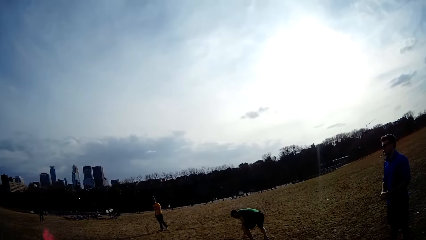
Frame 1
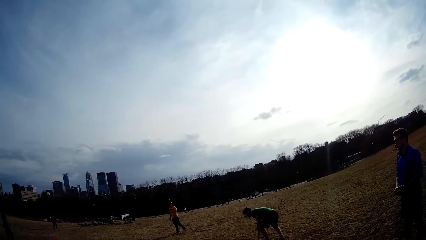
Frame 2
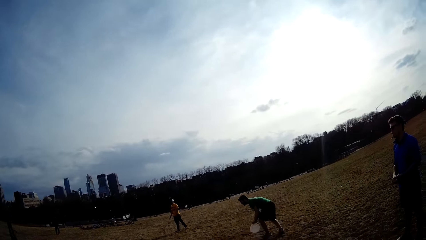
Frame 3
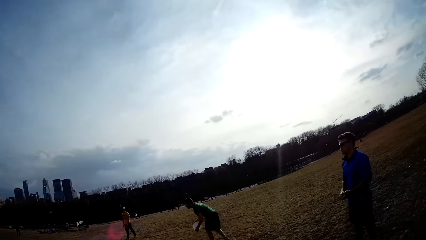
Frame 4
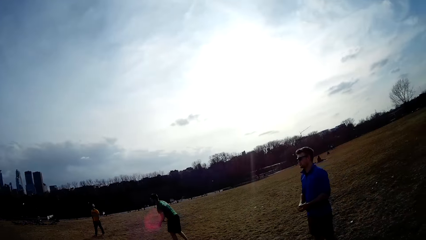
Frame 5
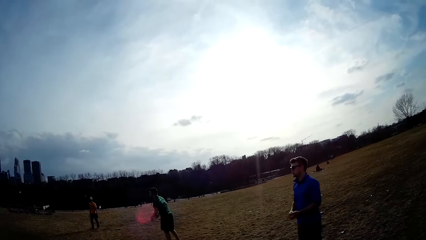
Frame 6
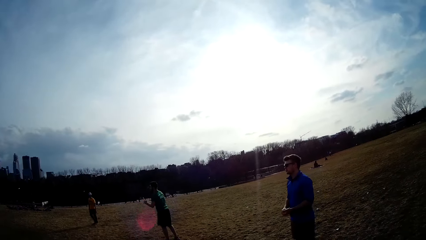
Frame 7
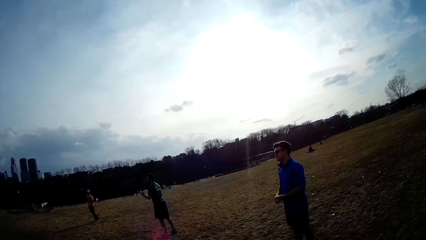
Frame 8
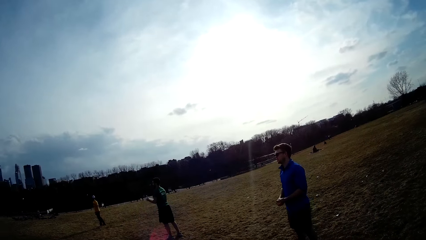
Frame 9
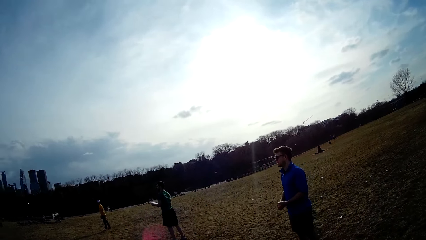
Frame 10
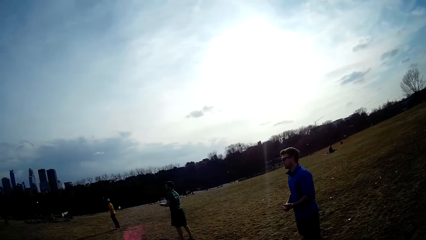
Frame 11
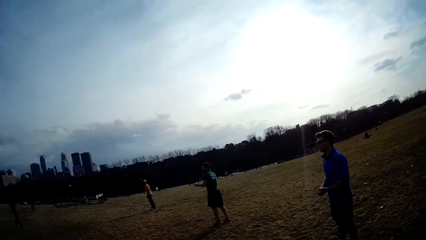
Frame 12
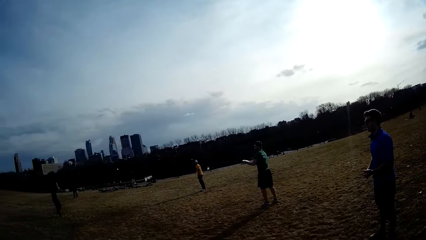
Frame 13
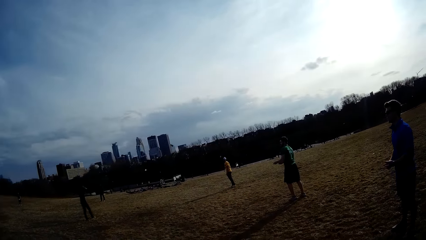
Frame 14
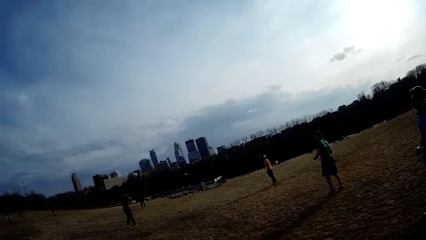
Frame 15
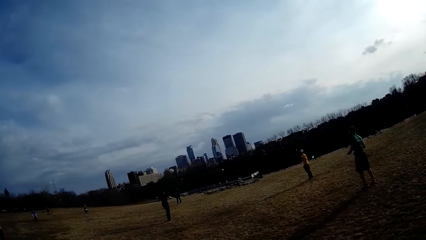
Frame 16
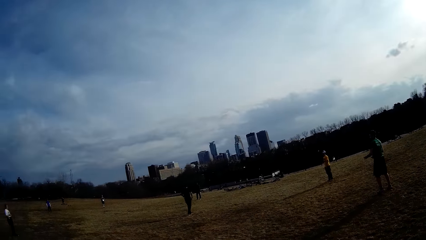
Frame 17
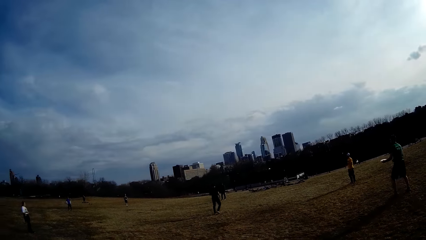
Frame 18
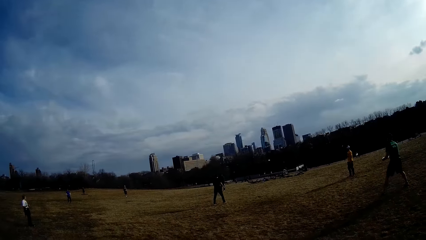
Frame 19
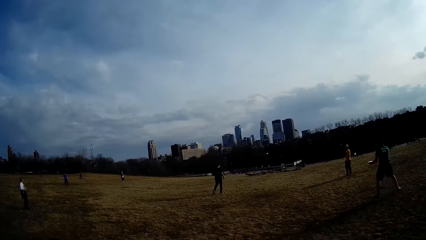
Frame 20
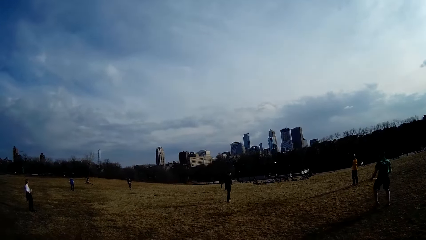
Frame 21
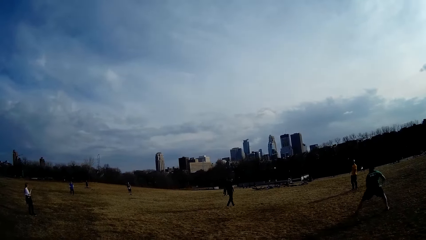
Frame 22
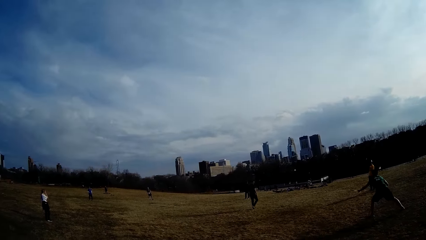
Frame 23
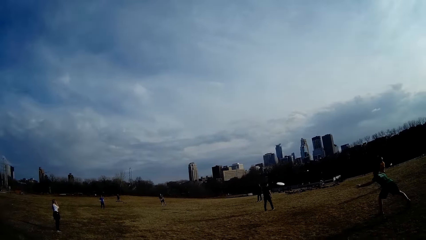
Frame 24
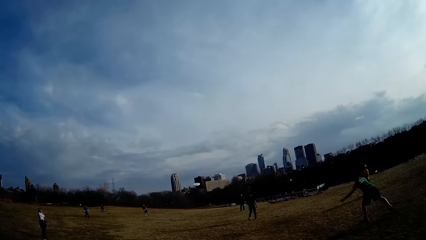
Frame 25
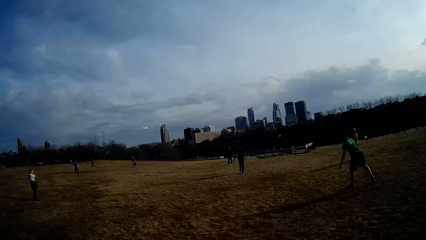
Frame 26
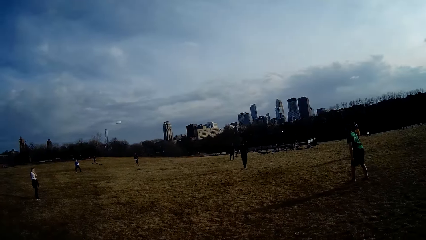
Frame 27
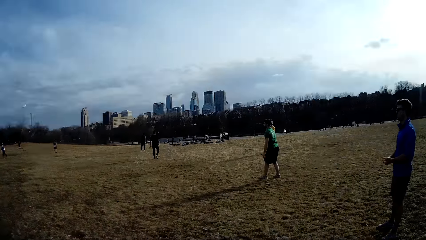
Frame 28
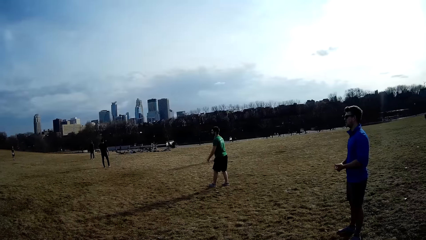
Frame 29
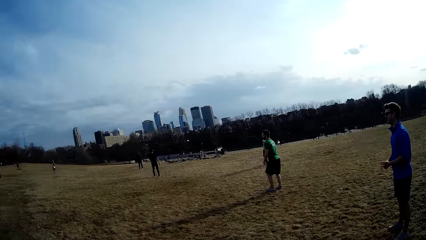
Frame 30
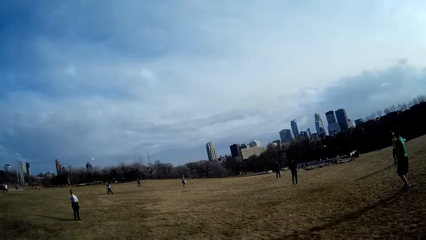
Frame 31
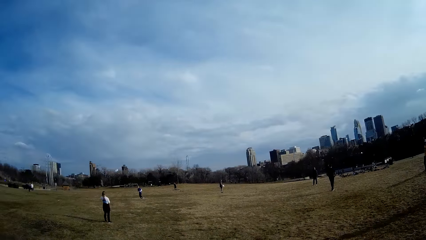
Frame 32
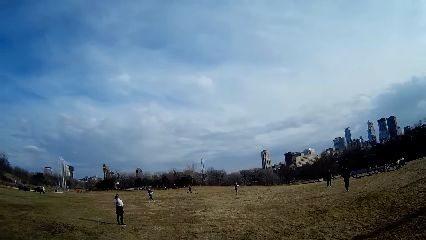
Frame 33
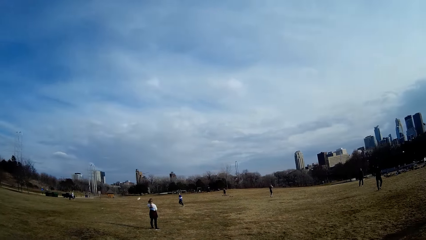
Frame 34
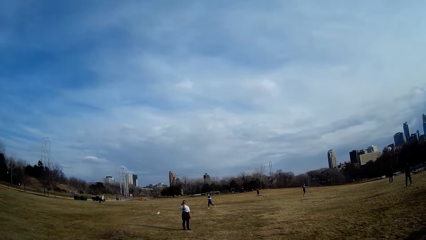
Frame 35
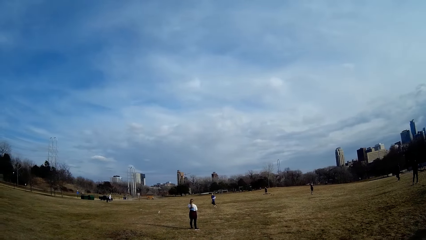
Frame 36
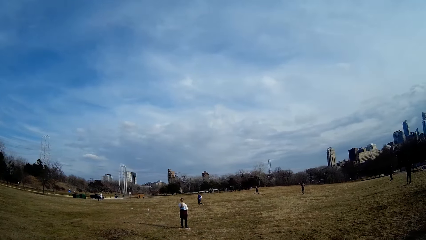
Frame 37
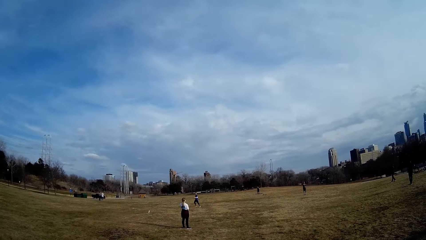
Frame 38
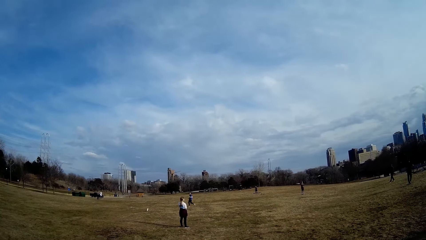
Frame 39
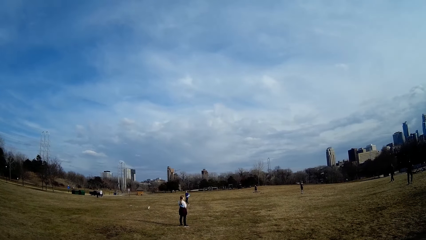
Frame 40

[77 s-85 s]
A man flings a ball in the air.

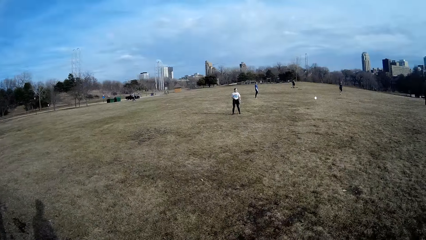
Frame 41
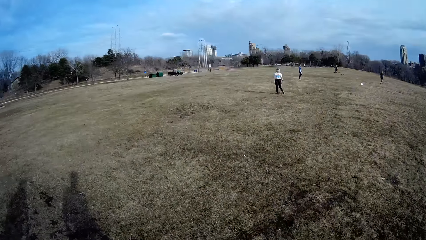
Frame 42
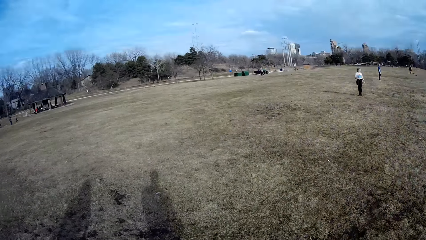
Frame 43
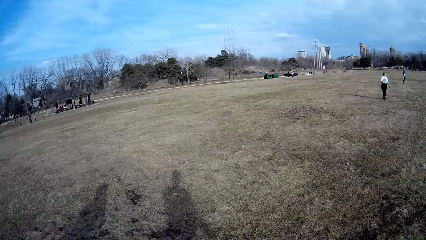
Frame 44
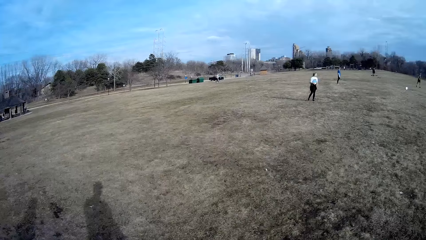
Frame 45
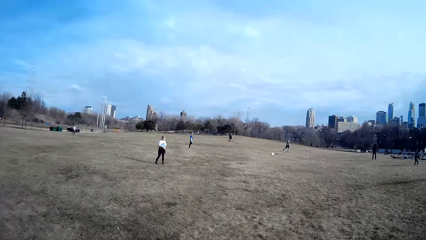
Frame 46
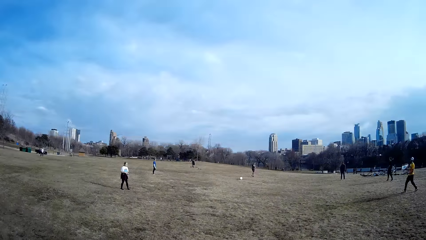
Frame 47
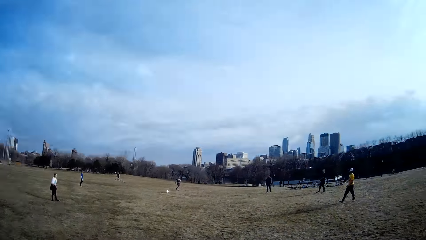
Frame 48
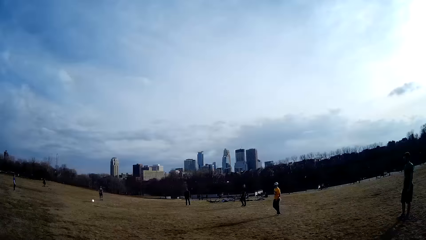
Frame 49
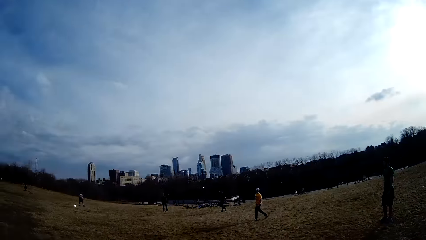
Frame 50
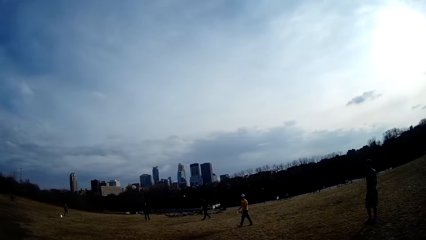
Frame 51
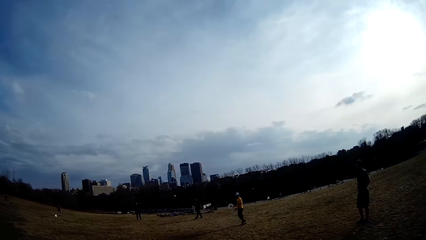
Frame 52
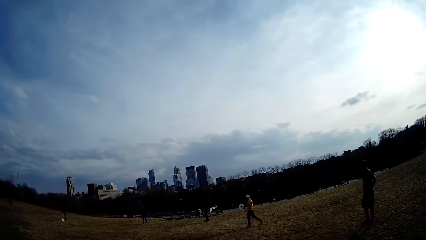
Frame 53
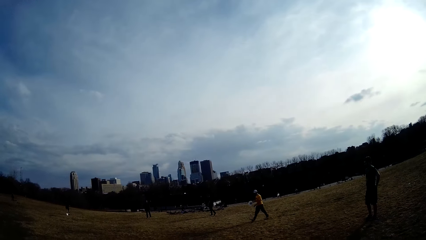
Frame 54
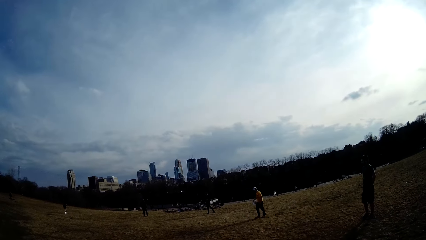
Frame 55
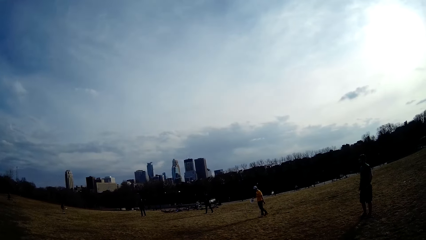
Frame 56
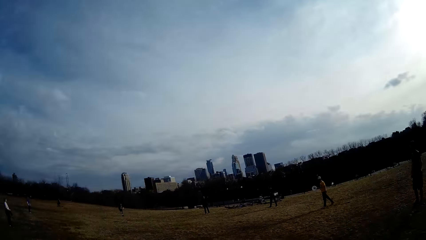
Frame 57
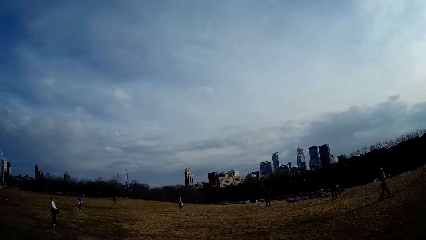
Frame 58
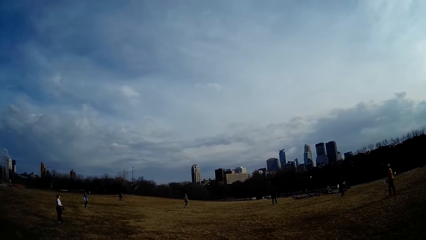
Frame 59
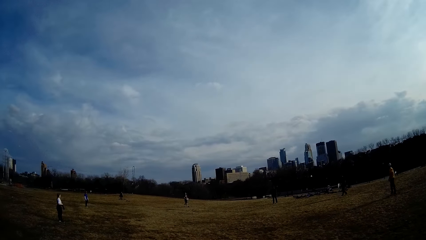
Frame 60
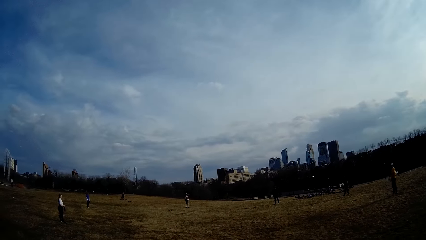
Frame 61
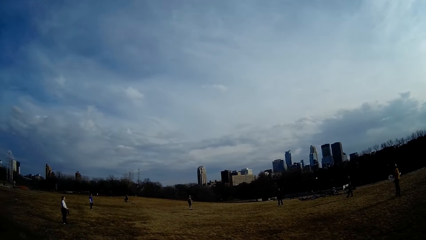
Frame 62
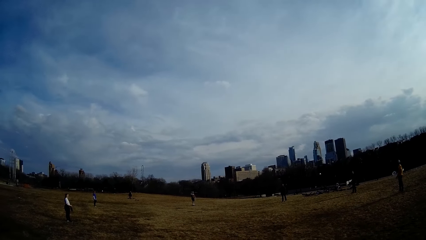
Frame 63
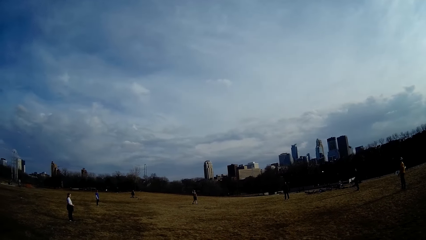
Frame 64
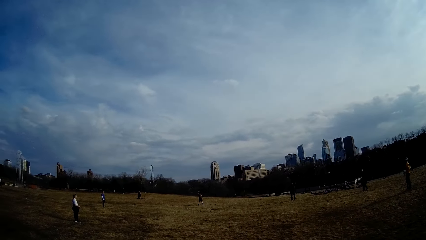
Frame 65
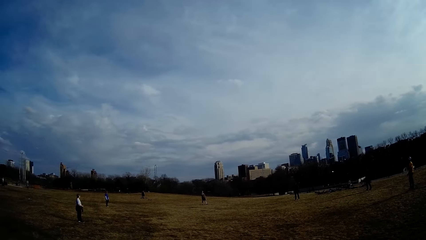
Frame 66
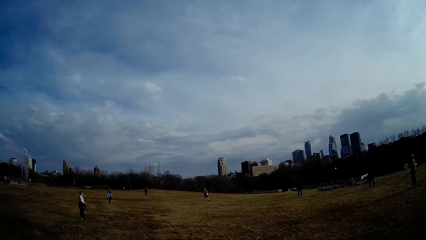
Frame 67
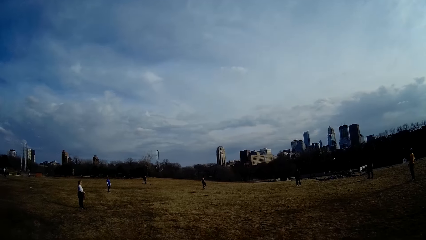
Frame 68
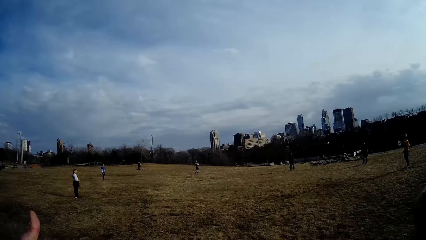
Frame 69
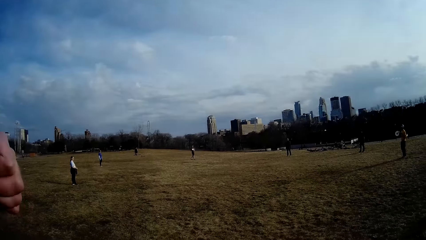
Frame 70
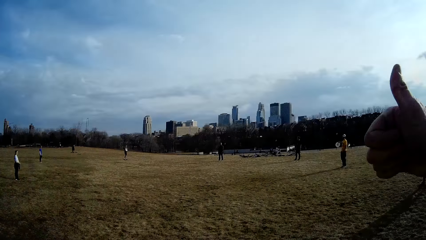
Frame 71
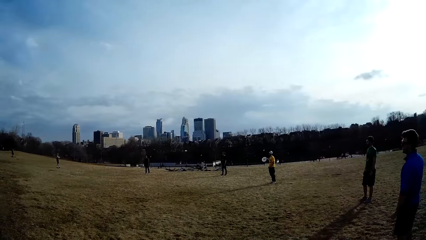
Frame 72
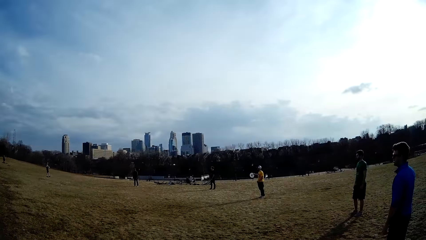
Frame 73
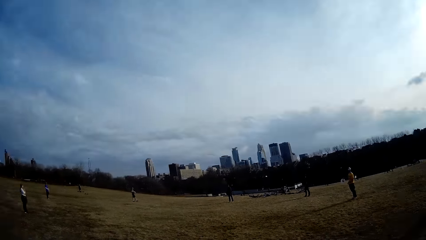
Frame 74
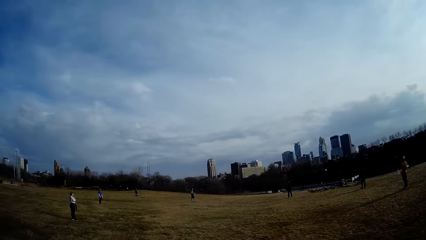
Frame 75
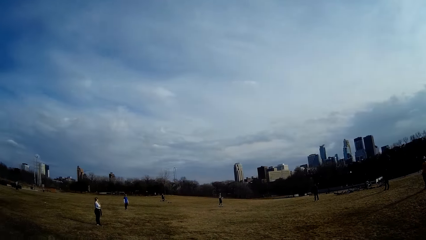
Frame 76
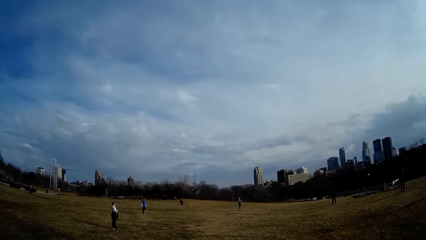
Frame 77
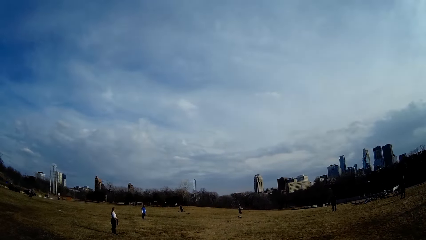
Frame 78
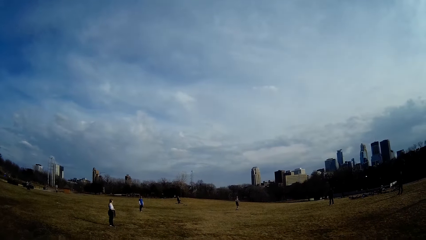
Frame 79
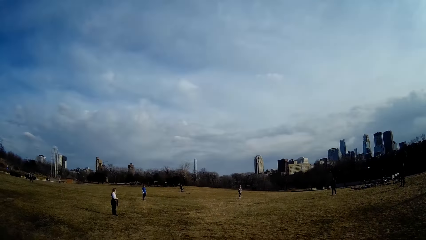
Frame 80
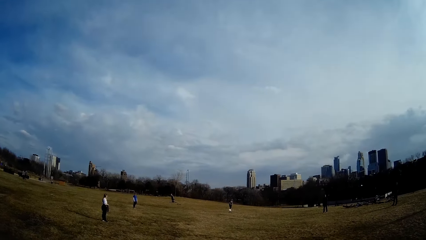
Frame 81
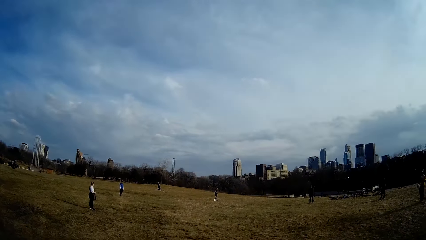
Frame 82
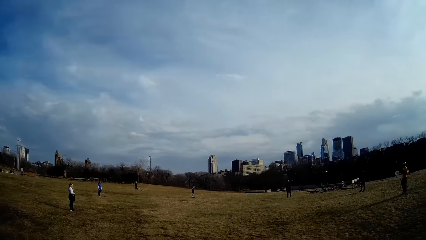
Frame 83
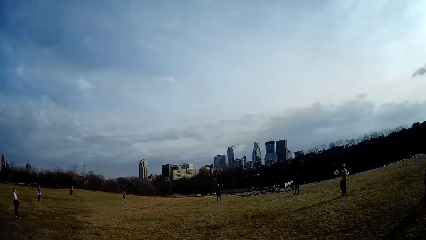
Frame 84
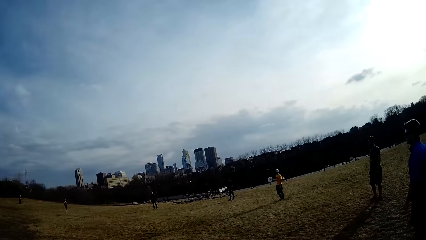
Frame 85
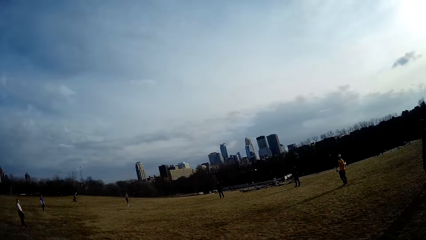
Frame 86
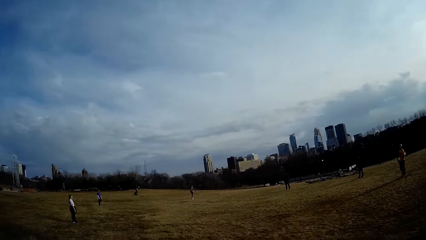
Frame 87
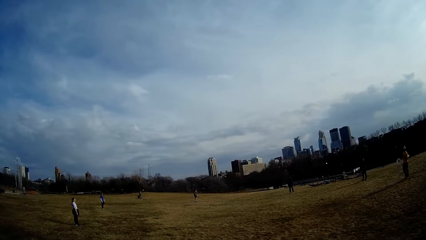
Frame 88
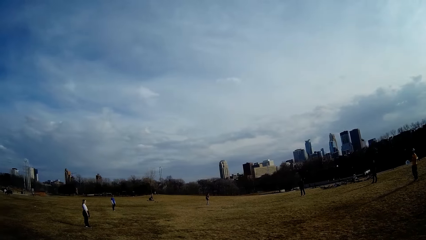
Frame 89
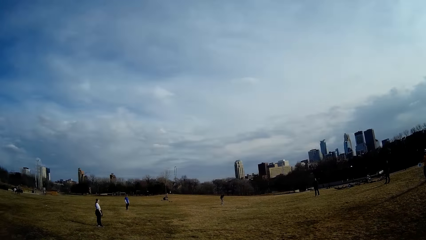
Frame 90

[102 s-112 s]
The camera wearer looks around.
